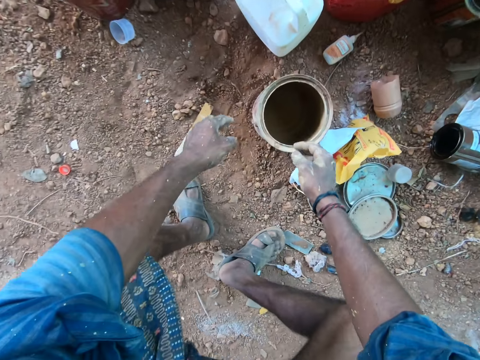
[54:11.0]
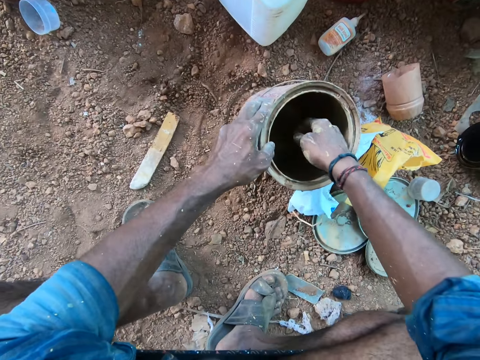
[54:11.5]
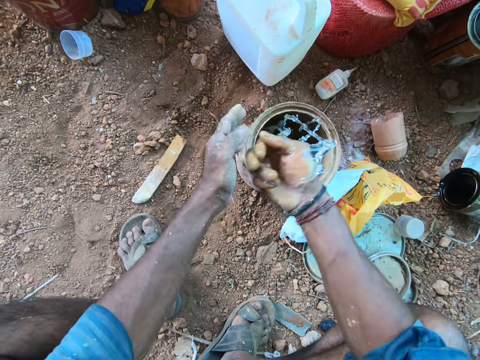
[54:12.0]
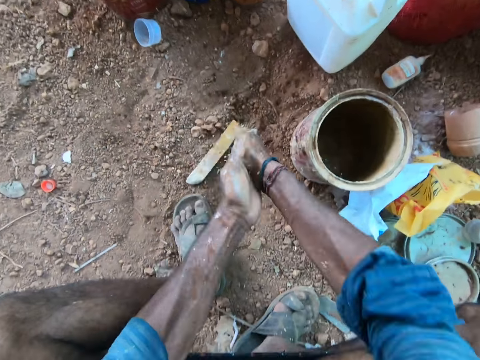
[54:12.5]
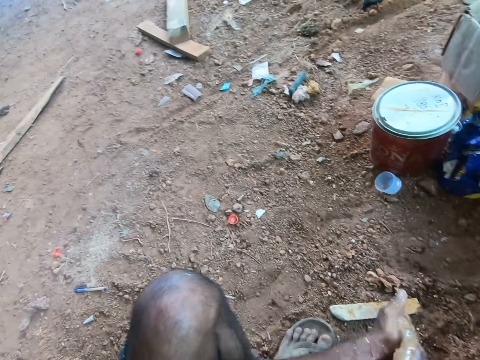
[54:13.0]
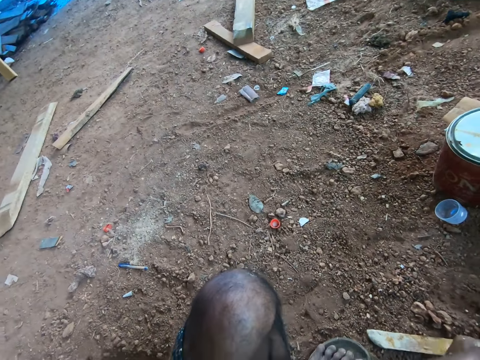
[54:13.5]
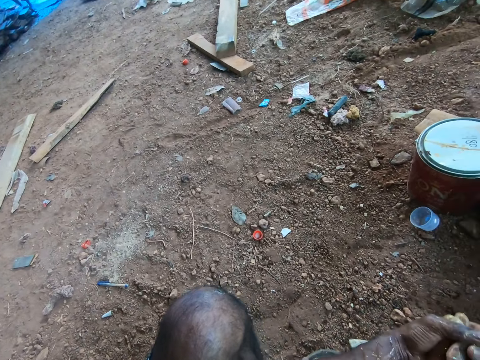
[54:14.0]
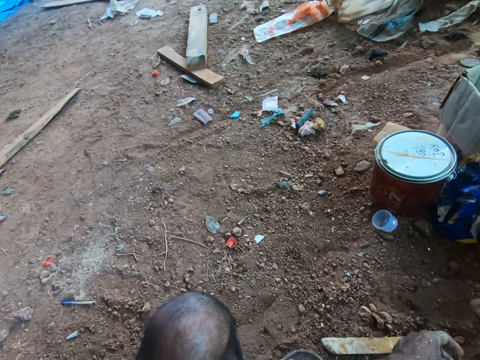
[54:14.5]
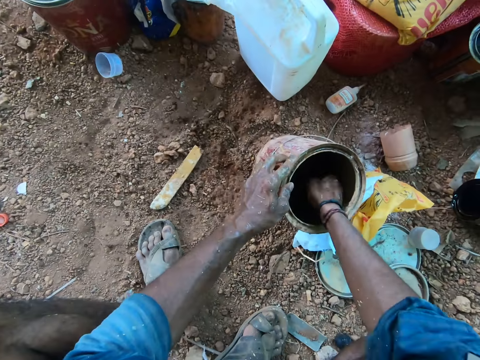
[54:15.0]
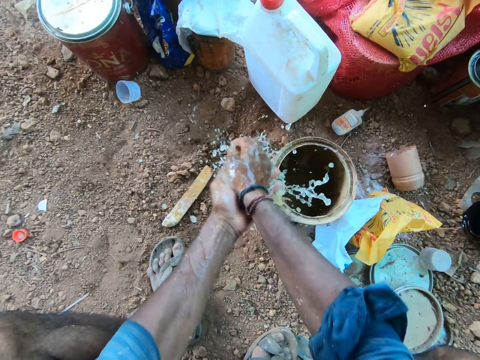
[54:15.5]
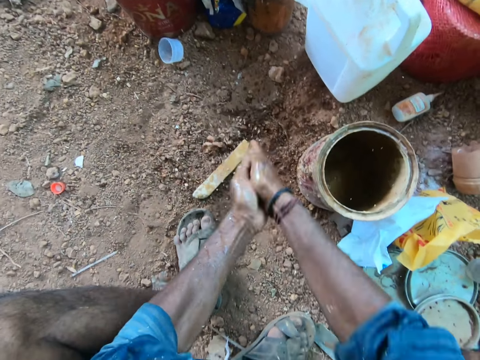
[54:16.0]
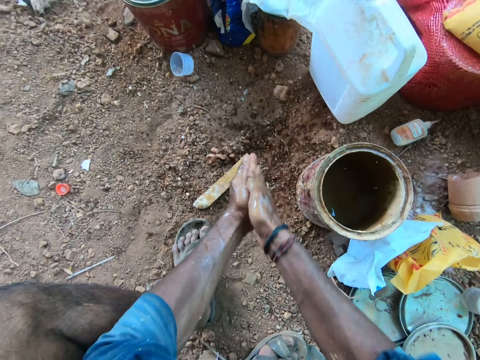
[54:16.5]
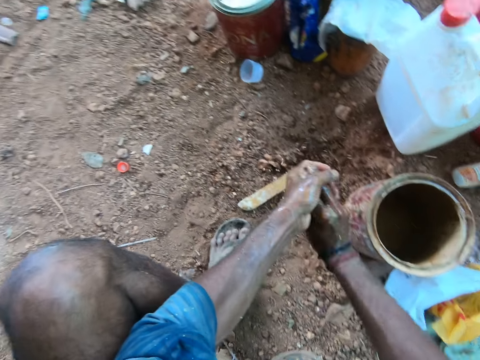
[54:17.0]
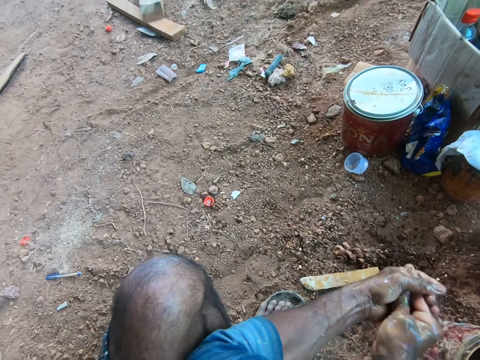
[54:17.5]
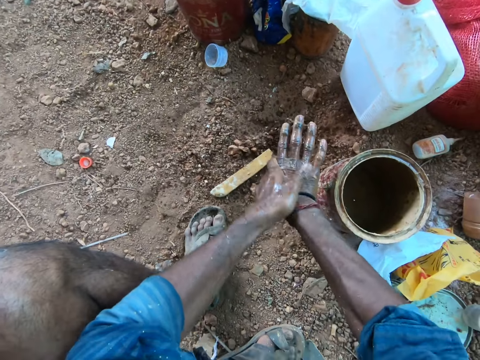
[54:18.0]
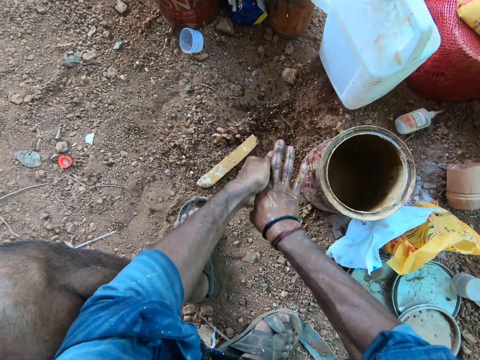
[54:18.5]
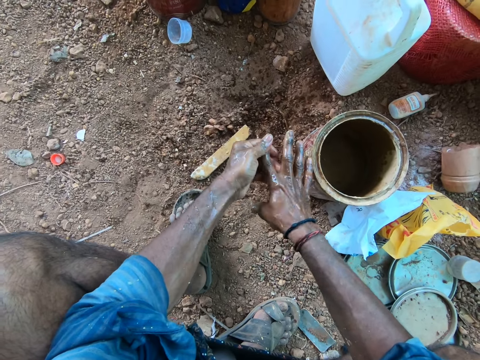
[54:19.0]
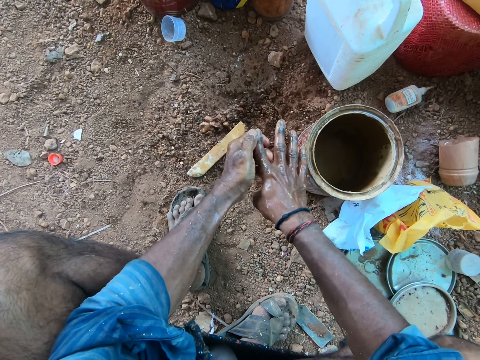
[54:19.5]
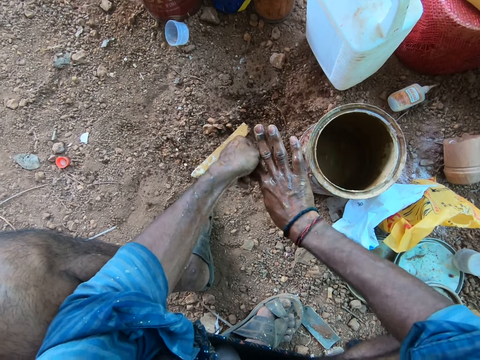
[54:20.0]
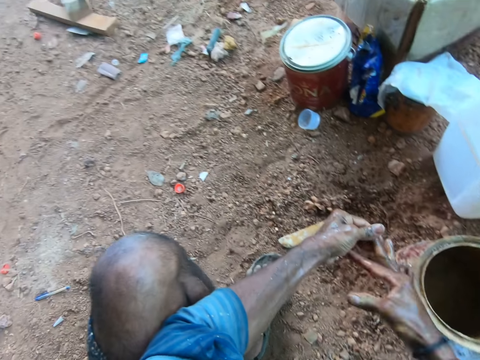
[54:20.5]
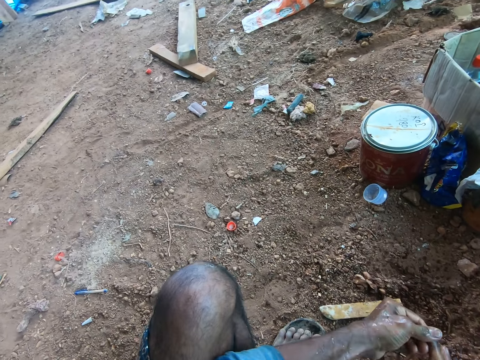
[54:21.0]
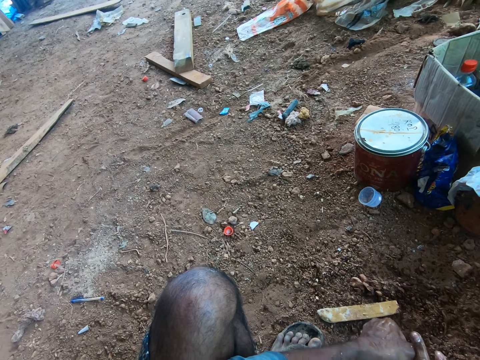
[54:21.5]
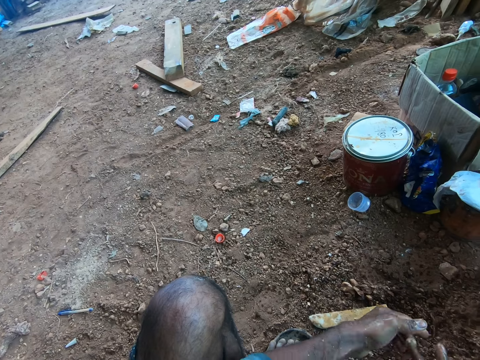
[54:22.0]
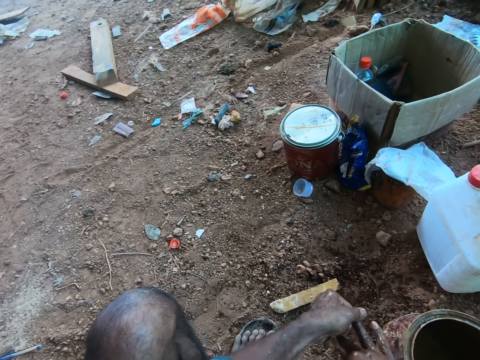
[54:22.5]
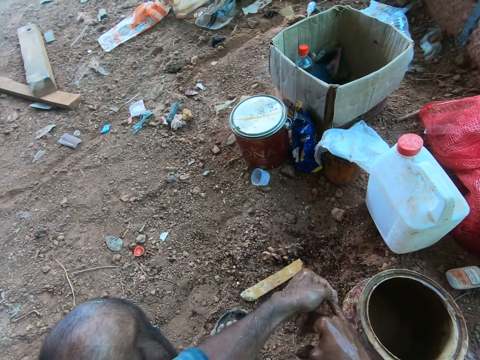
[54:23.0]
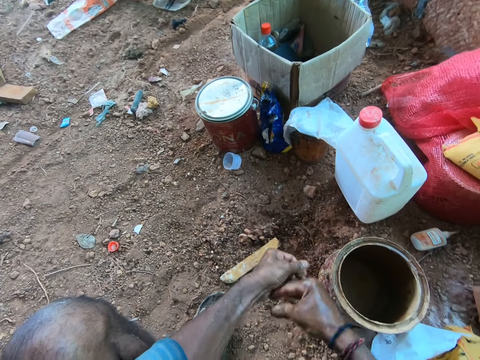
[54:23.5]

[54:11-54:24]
The camera wearer bends towards the floor. He holds a container on the floor with his left hand, and dips his right hand into the container on the floor. He gets water from the container with his right hand. He washes his hands with water in the container on the floor. He holds the container on the floor with his left hand, and dips his right hand into the container on the floor. He removes water from the tin with his right hand. He washes his hands with water from the tin.

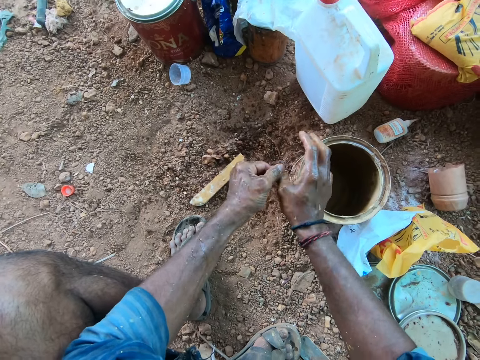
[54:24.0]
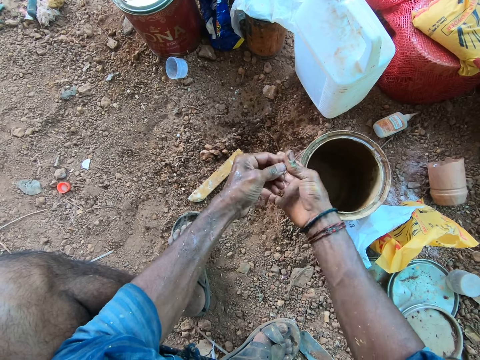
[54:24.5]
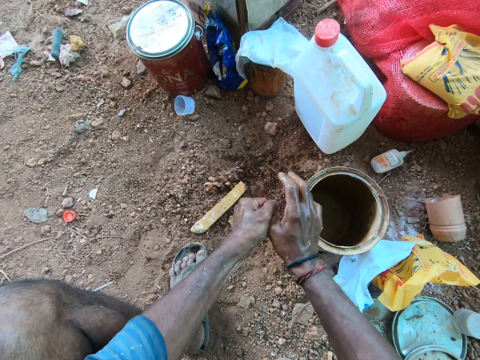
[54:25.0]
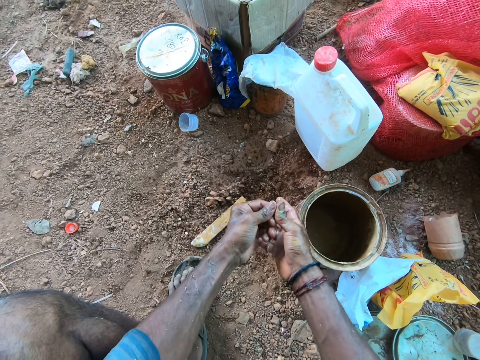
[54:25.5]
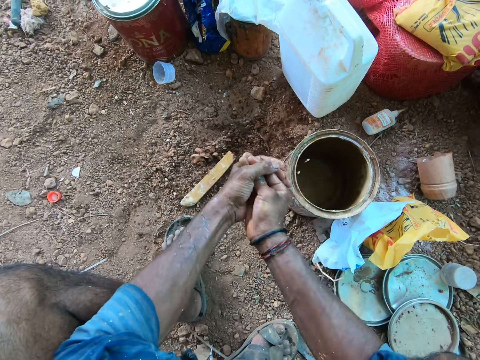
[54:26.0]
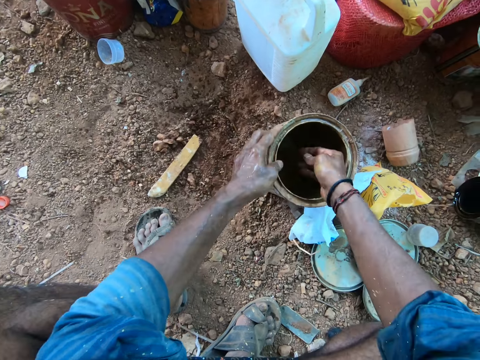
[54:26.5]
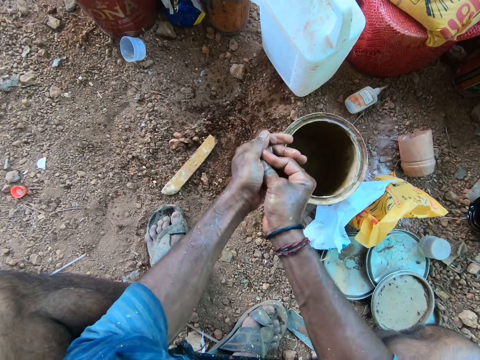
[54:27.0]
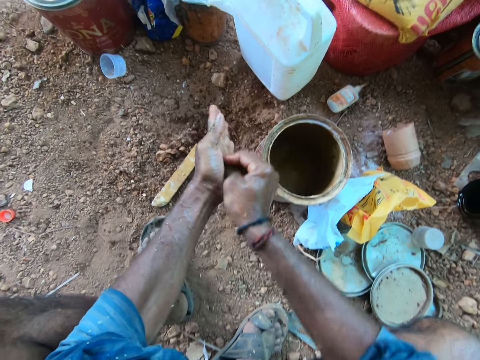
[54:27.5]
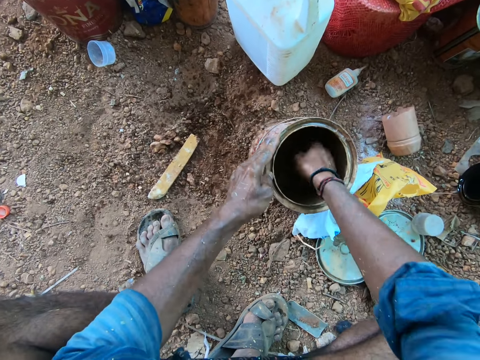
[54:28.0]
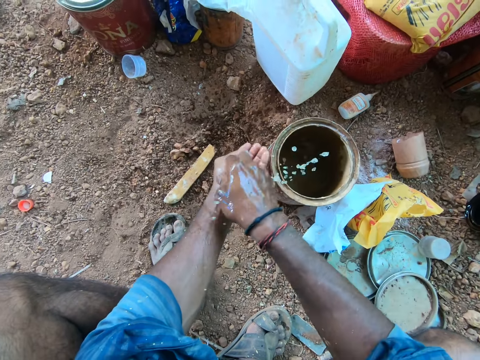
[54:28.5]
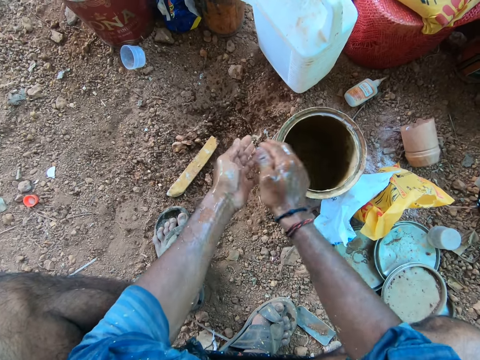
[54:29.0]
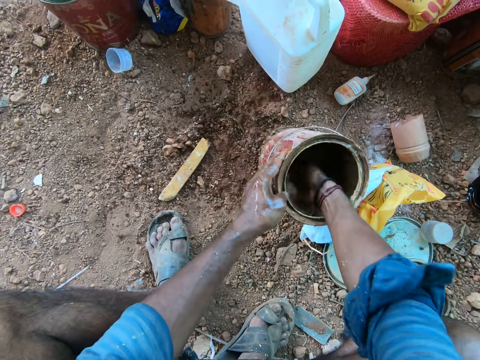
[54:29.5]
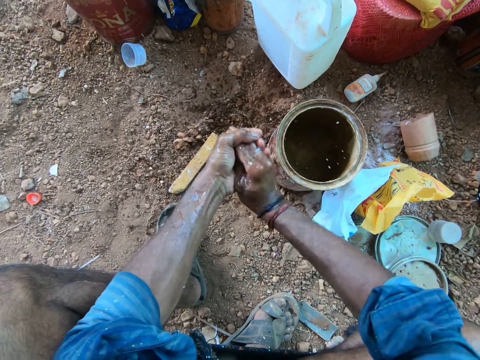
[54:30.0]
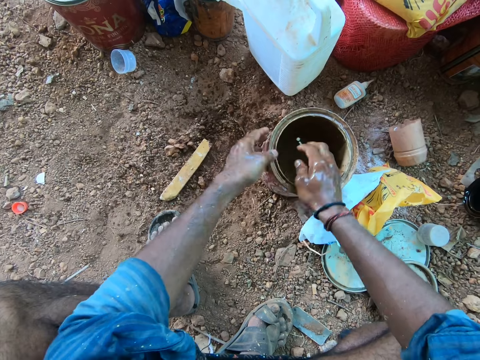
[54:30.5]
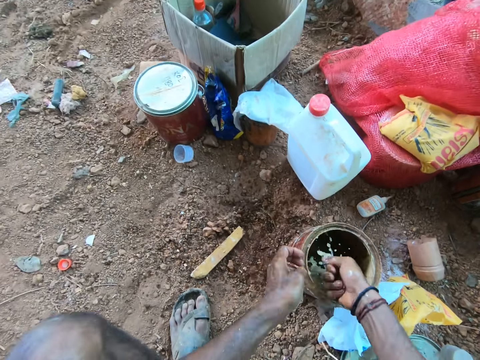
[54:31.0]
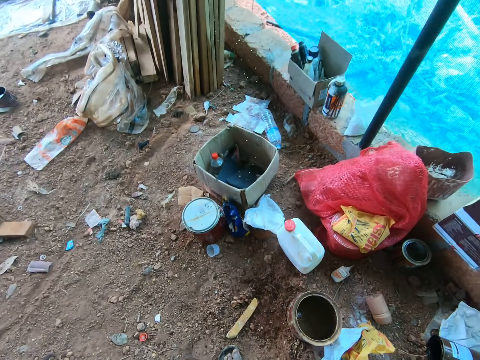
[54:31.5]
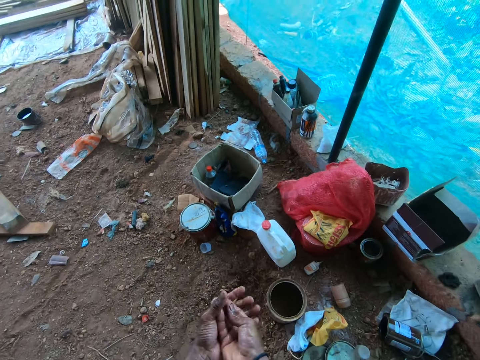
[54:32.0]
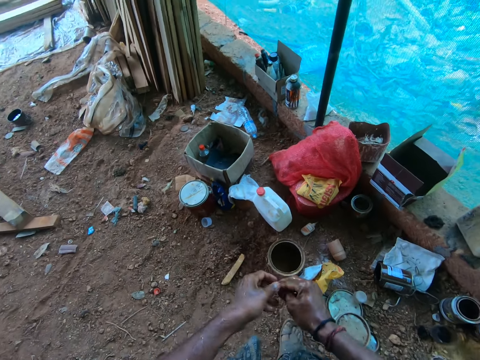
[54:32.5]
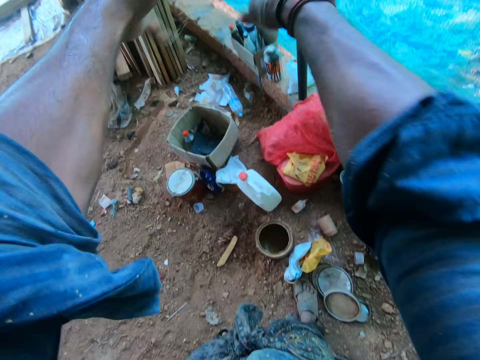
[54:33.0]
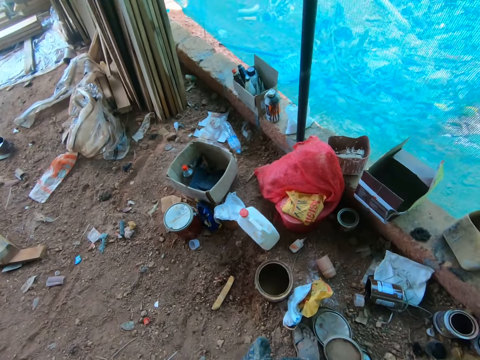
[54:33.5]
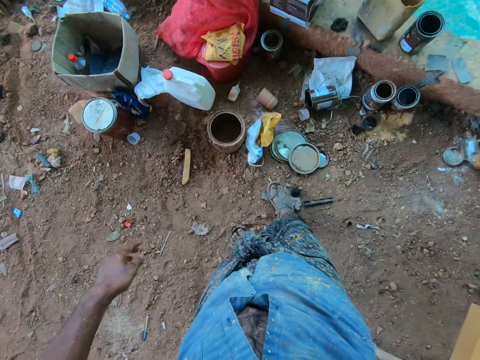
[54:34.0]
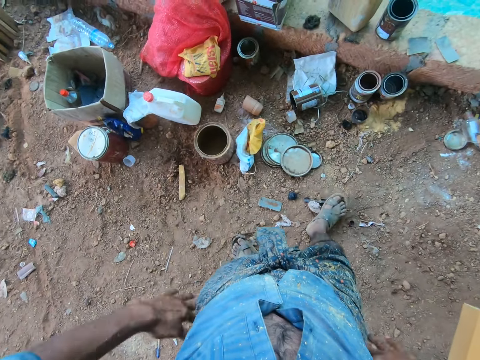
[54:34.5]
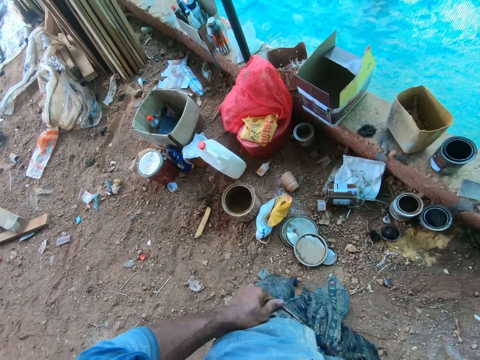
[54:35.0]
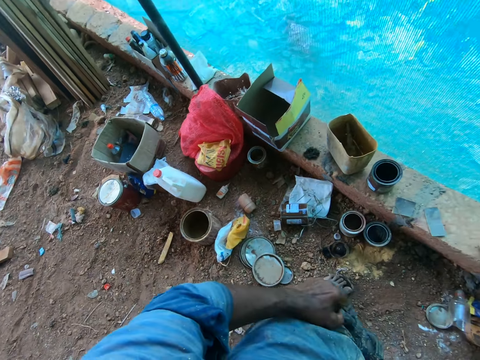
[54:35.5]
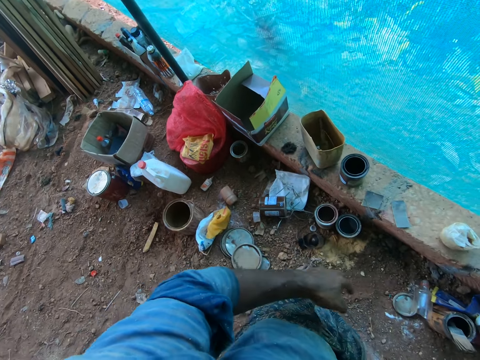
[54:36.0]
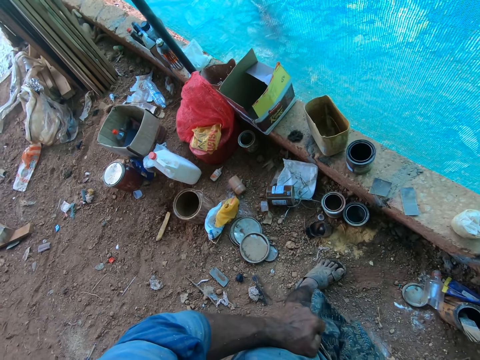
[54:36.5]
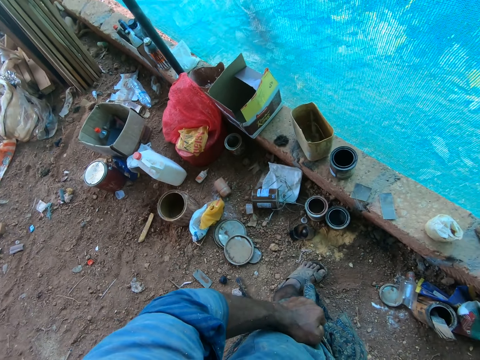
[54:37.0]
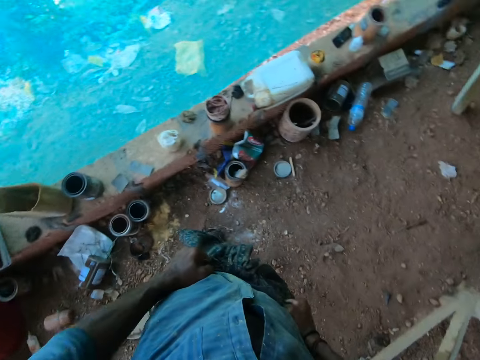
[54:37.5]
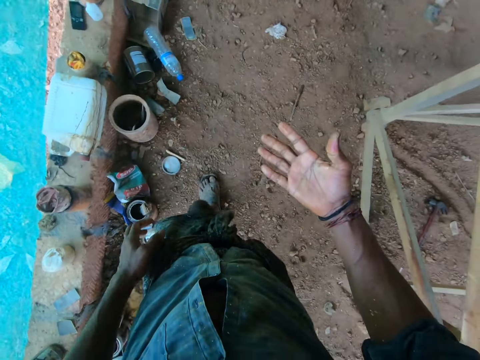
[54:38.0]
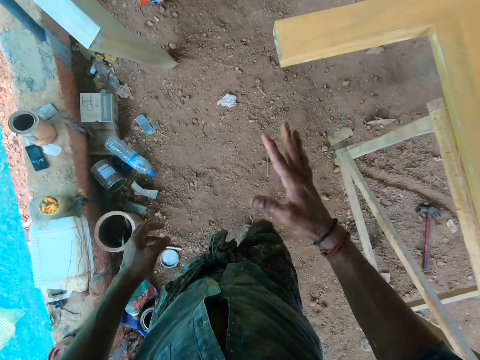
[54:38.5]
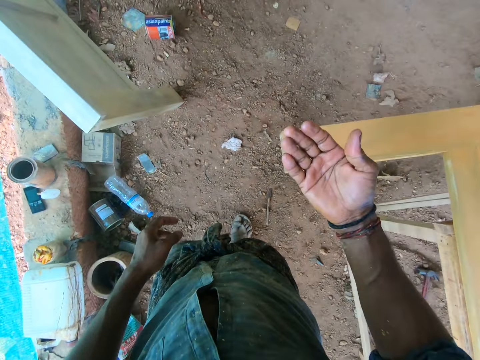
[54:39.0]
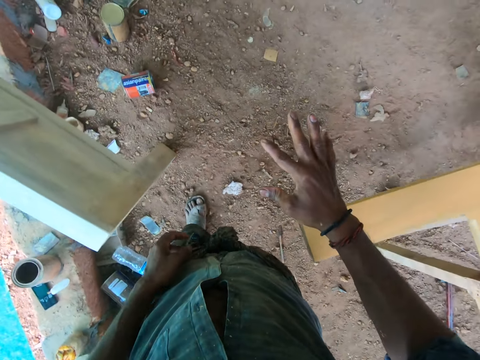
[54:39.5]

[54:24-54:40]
The camera wearer dips his right hand into the tin. He holds the tin on the ground with his left hand. He removes his right hand from the tin. He rubs both hands together. He touches the tin. He holds the tin on the ground with his left hand, removes water from the tin with his right hand, and washes his hands with water from the tin. He holds the tin on the ground with his left hand, removes water from the tin with his right hand, and washes his hands with water from the tin. He holds the tin on the ground with his left hand and removes water from the tin with his right hand. He pours water from his right hand to his left hand. He lifts up his hands. He stands. He drops his hands down. He rubs both hands together. He lifts up his hands. He drops his hands down. He shakes off something from his hands. He wipes his hands on his clothes. He walks around the site. He looks at his right hand. He turns his right hand.
